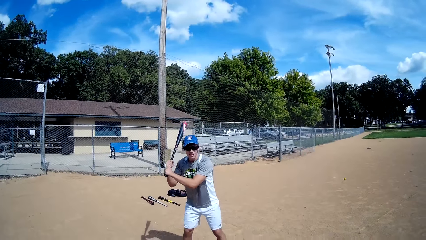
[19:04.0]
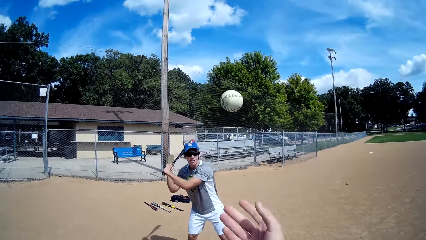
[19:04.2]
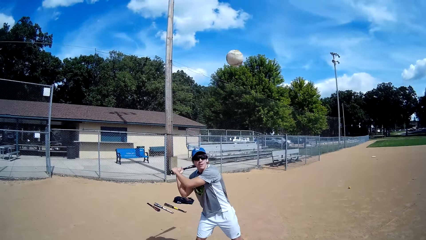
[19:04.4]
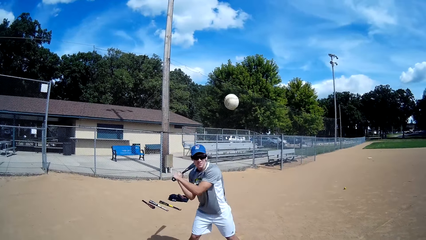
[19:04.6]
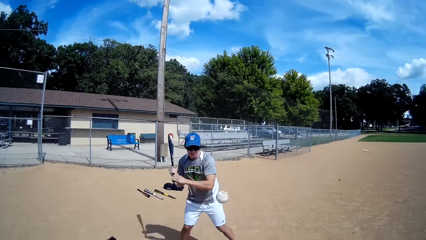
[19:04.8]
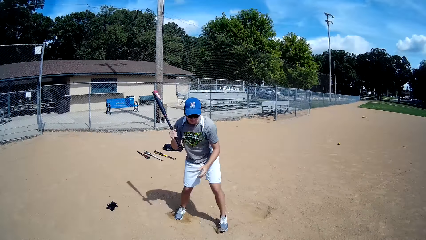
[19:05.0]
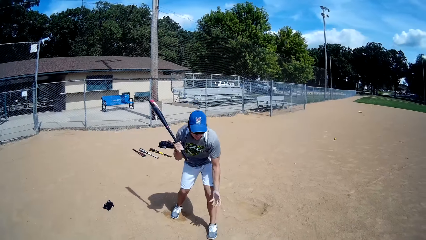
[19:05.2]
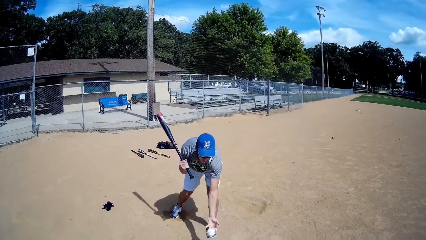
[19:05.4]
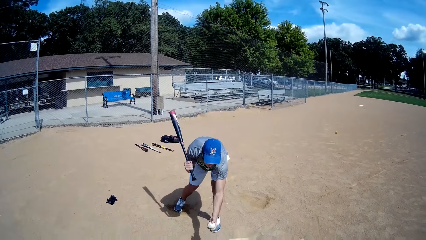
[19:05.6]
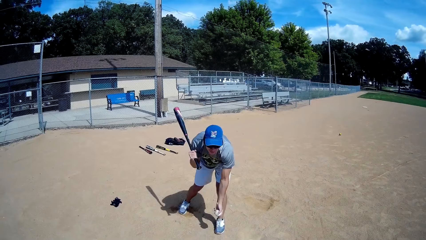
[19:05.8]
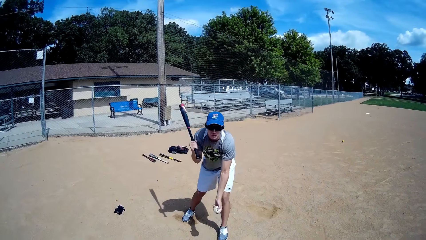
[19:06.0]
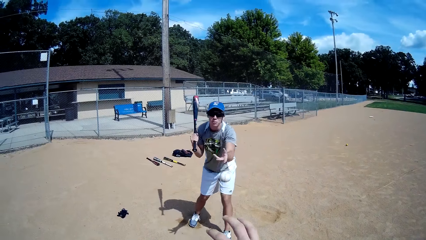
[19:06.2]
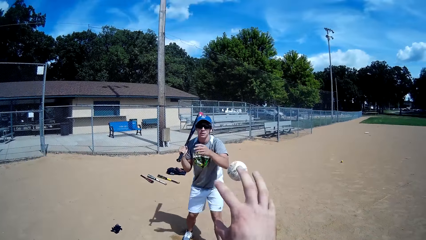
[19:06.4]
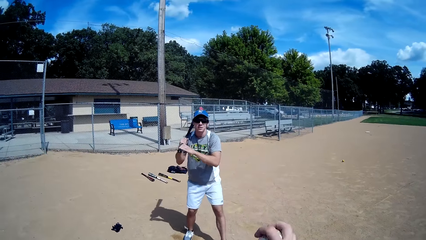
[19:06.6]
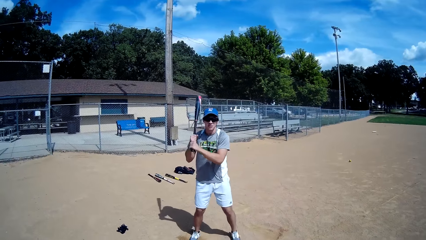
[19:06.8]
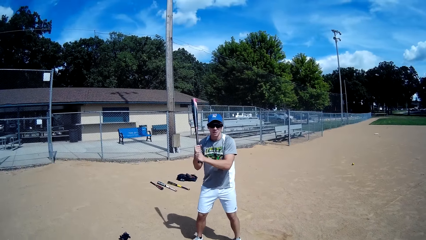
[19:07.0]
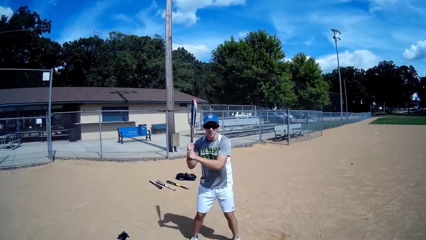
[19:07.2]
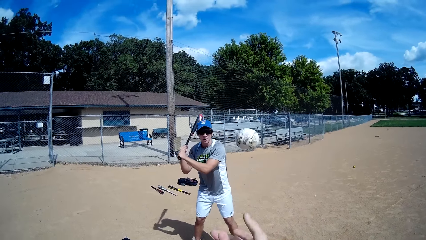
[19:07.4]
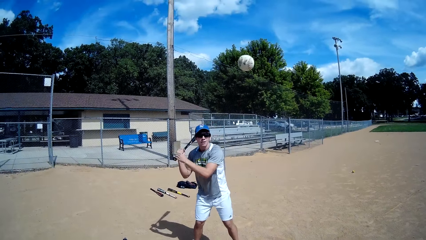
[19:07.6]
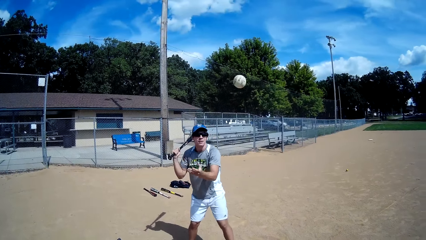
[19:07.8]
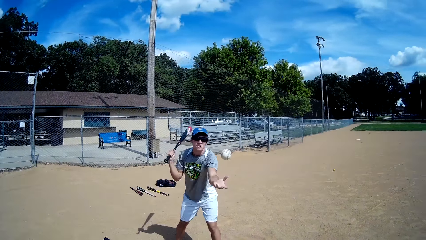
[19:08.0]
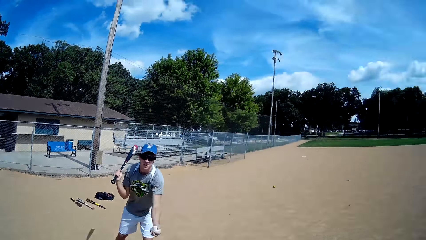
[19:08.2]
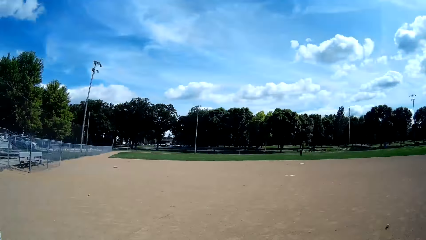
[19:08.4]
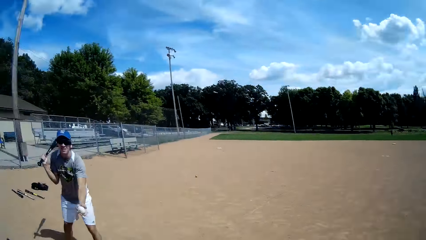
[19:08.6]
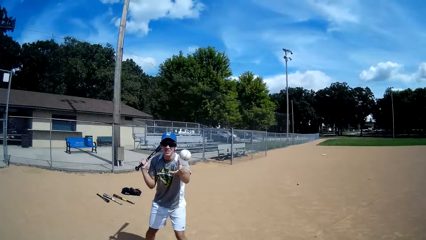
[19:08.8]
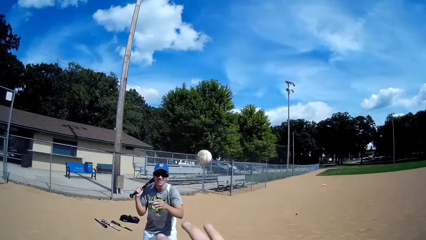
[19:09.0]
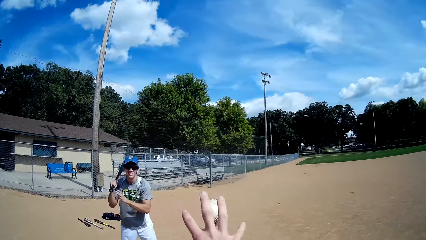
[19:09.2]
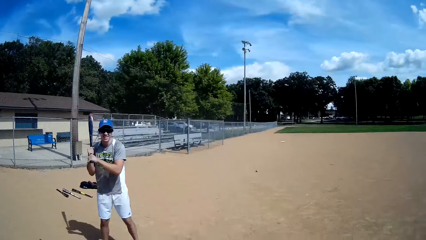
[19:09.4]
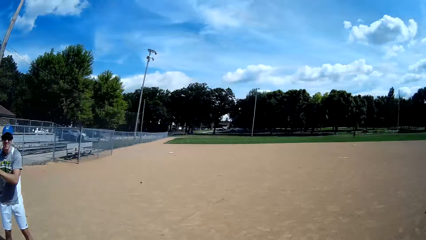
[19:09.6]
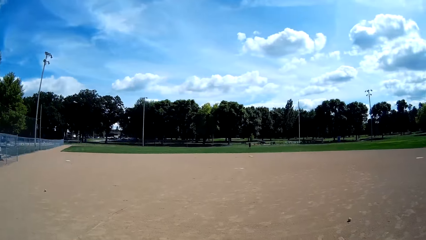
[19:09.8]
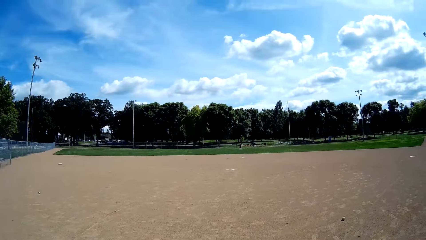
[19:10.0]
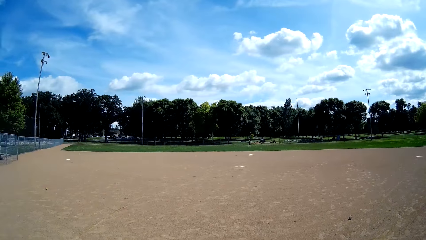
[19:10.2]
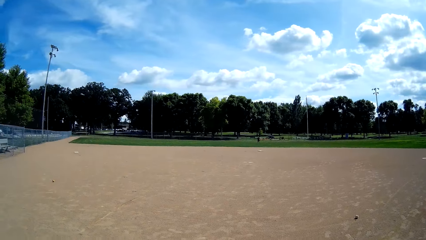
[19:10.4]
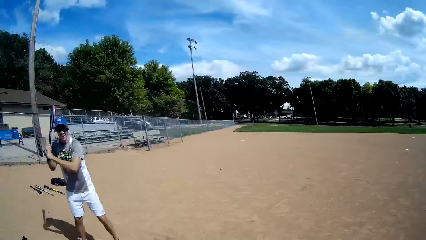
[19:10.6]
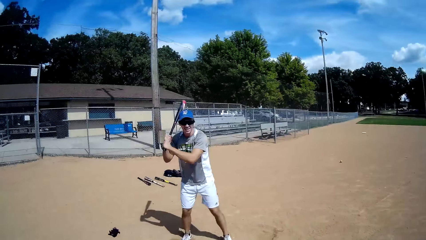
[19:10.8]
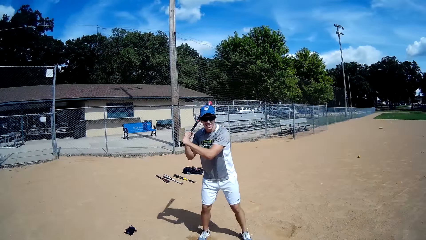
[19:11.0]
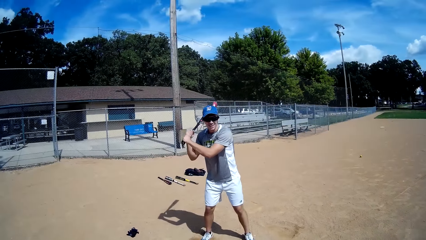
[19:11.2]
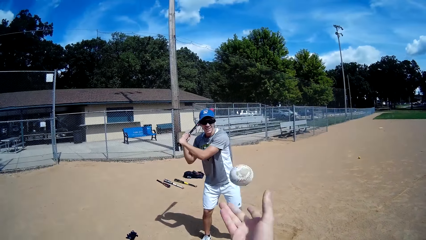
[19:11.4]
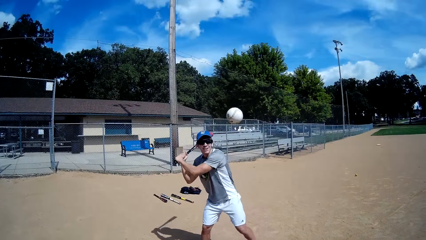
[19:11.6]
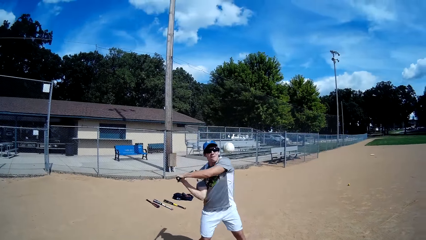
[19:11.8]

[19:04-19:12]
The camera wearer throws the ball towards the man with his right hand. The man lifts the bat. The ball bounces in front of the man. The man holds the ball with his left hand, picks up the ball, and throws the ball towards the camera wearer with his left hand. The camera wearer catches the ball with his right hand. He throws the ball towards the man with his right hand. The man catches the ball in the air with his left hand and throws the ball towards the camera wearer with his left hand. The camera wearer catches the ball with his right hand.

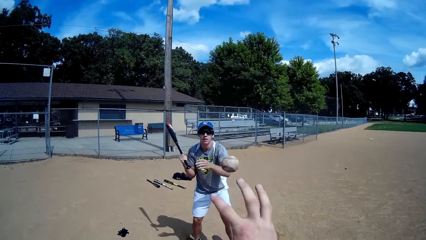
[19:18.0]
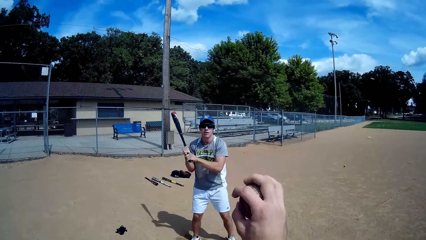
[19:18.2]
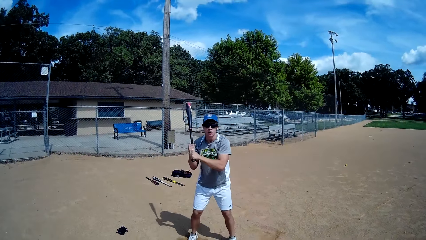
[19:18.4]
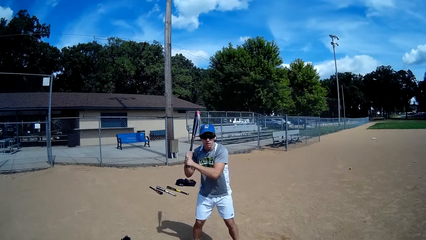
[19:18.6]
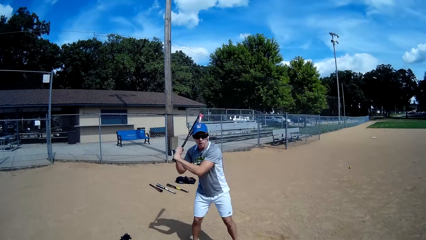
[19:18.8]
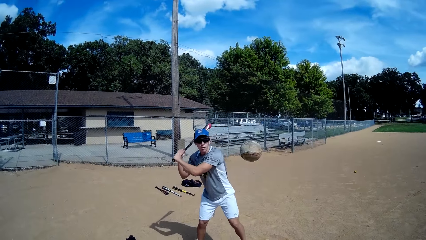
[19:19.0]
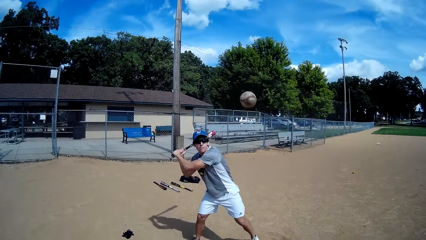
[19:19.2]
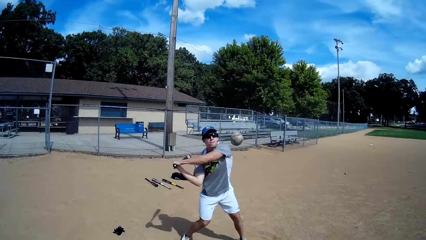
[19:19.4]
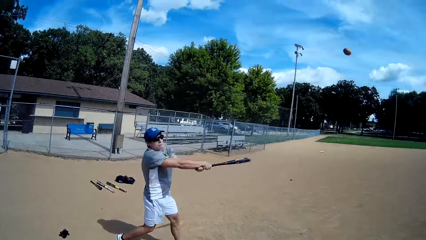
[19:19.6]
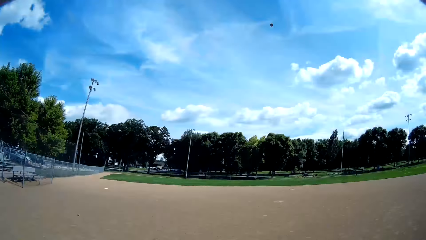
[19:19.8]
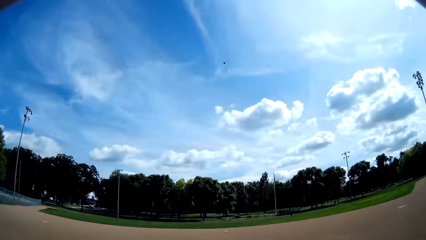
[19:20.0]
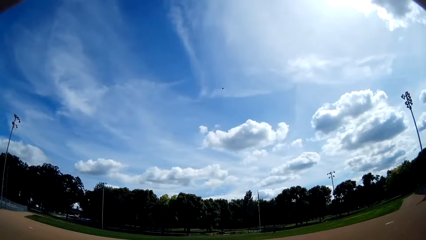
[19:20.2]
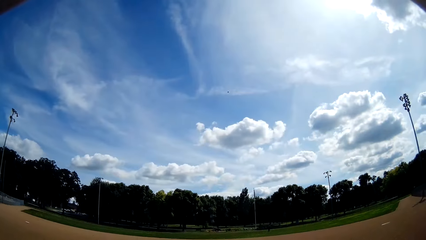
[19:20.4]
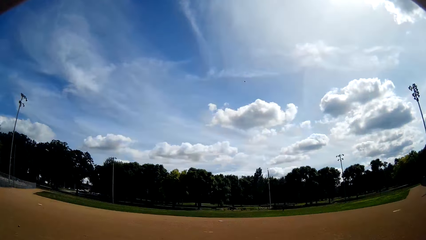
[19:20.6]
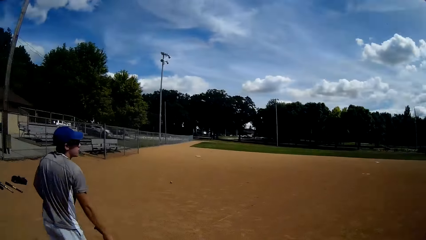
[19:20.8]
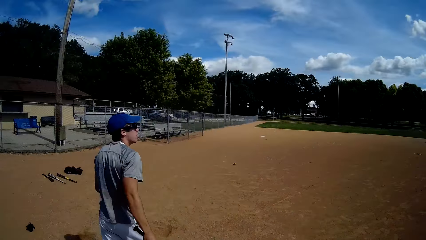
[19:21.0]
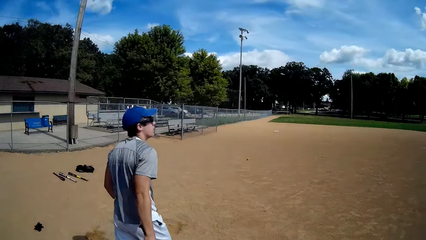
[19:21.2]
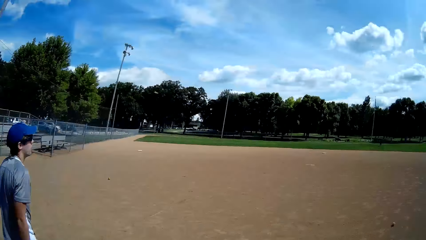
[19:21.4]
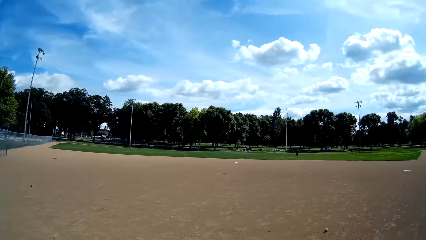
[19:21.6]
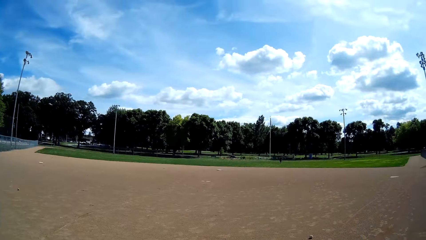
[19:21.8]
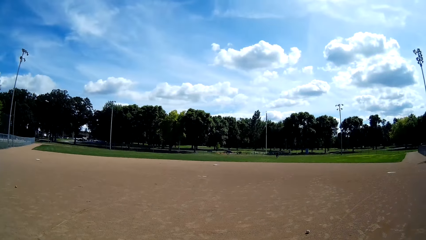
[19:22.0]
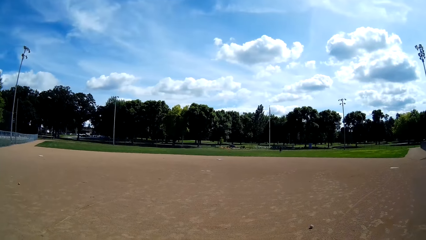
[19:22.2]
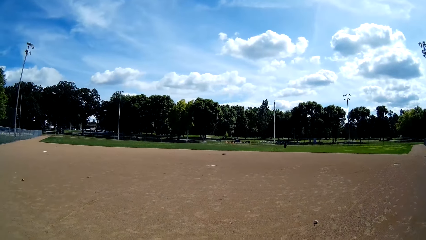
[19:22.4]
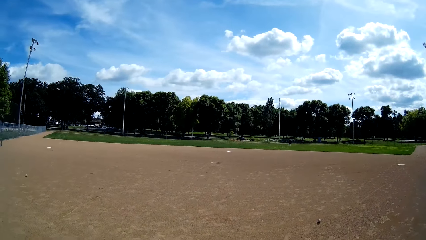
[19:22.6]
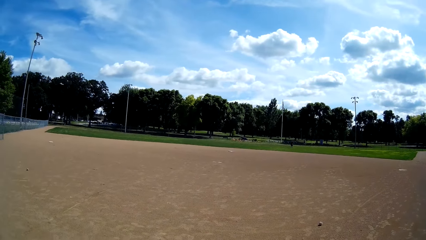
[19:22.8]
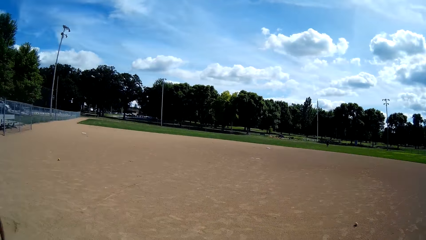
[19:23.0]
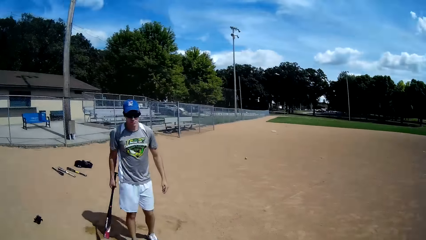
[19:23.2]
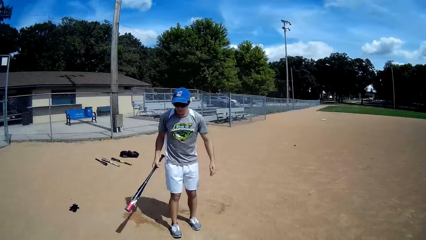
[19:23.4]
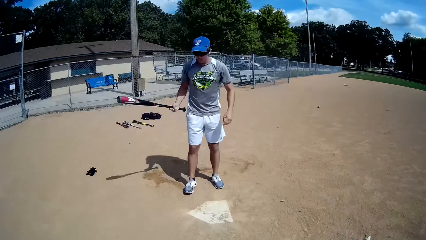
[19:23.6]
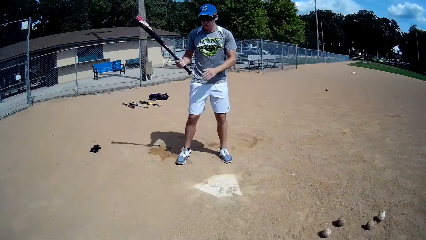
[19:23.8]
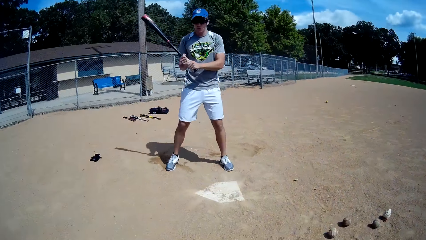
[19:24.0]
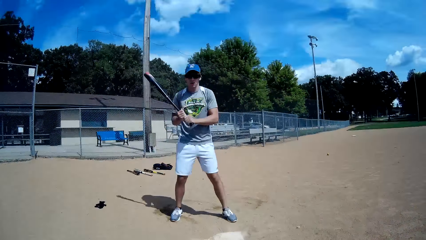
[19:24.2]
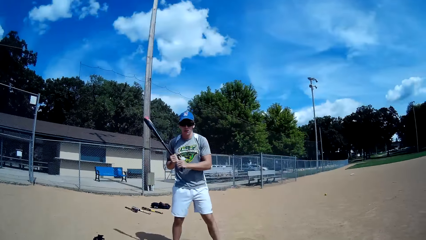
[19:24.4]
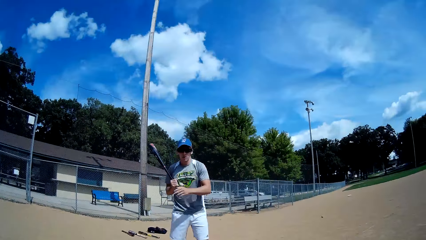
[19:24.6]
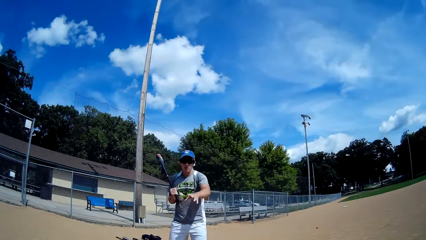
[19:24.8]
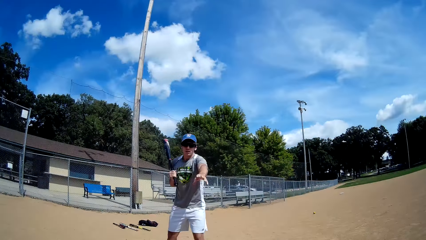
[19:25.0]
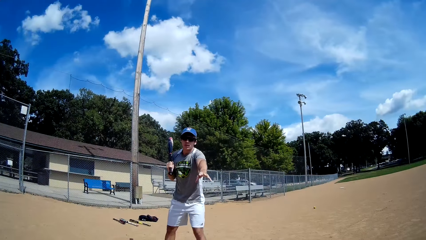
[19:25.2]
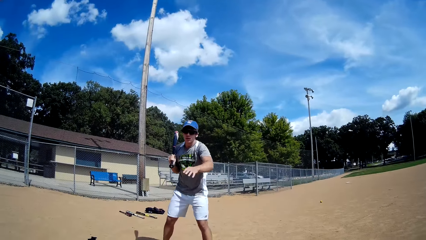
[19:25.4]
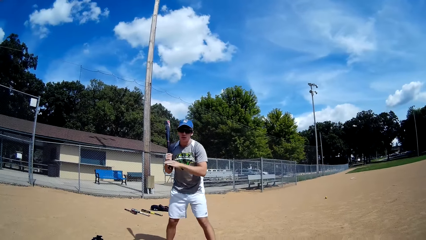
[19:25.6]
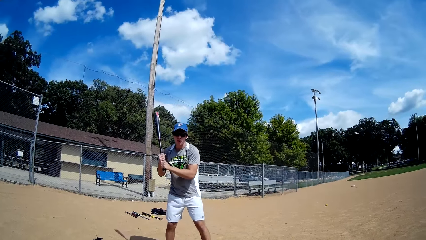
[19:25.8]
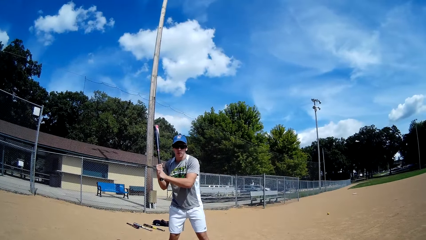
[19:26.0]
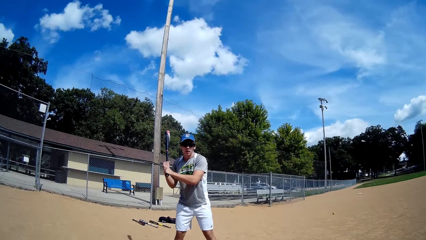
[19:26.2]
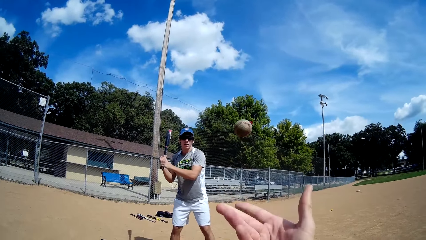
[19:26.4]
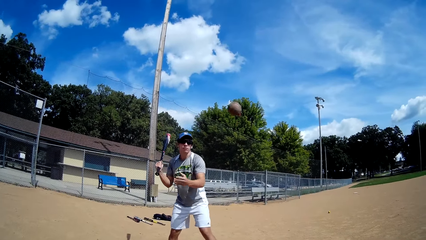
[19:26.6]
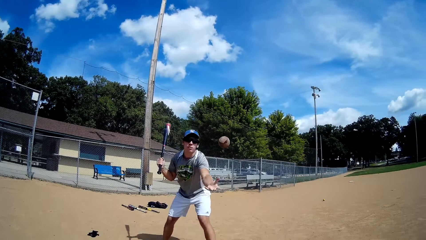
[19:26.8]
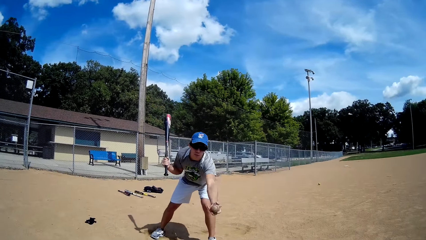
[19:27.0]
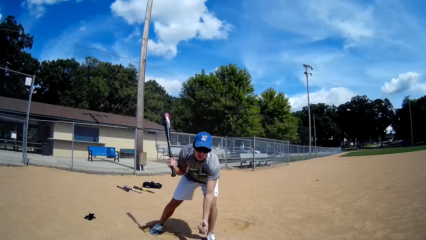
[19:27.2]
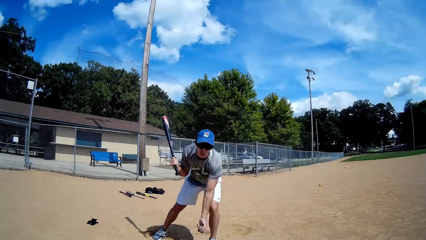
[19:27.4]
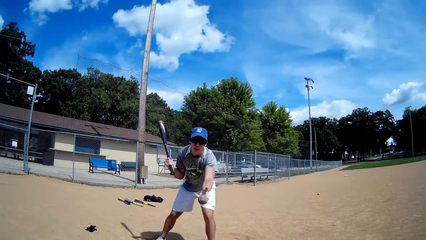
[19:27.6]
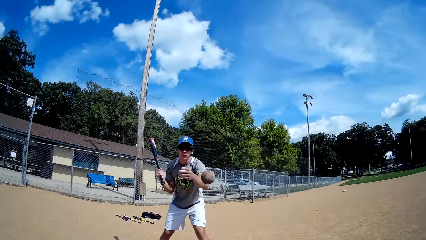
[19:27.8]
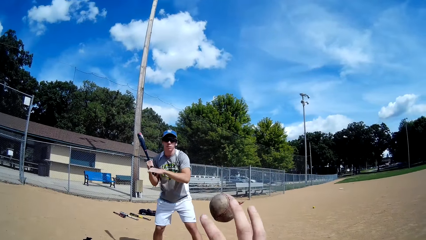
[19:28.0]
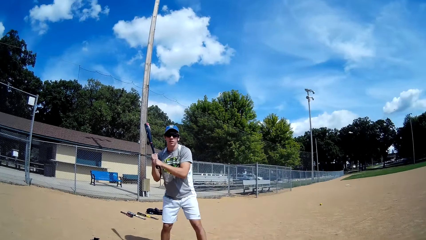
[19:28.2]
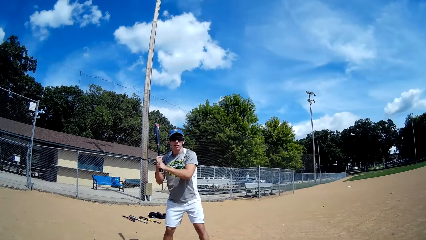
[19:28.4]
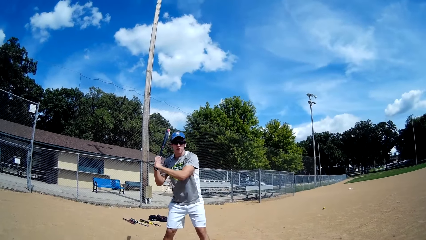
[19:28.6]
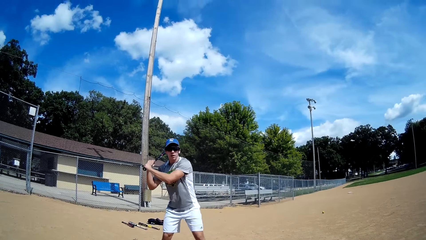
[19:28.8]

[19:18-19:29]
The man throws the ball to the camera wearer. The camera wearer catches the ball with his right hand. The man holds the bat high. The camera wearer throws another ball towards the man with his right hand. The man hits the ball with the baseball bat in his hands, looks at the ball, and holds the bat high. The camera wearer throws another ball towards the man with his right hand. The man catches the ball in the air with his left hand and throws the ball towards the camera wearer with his left hand. The camera wearer catches the ball with his right hand.
